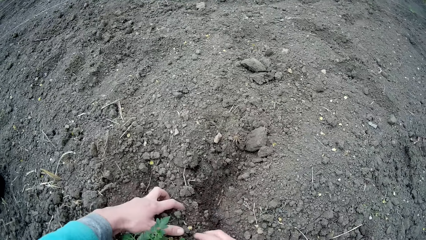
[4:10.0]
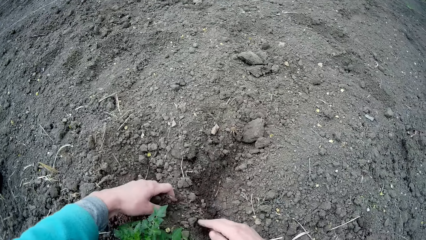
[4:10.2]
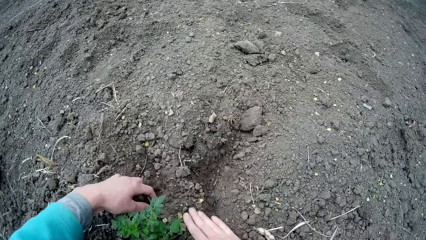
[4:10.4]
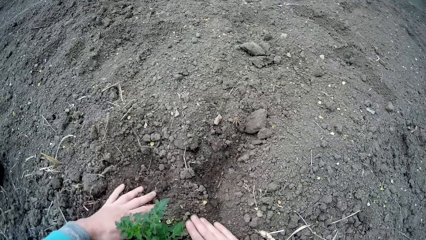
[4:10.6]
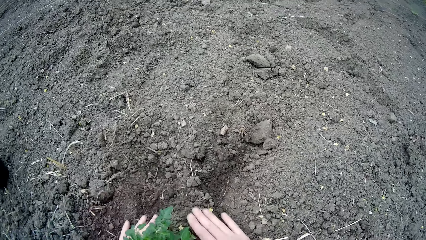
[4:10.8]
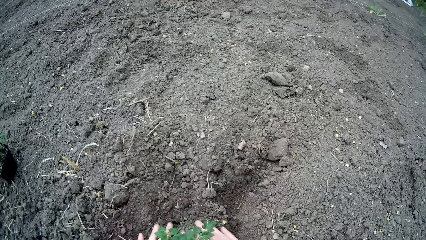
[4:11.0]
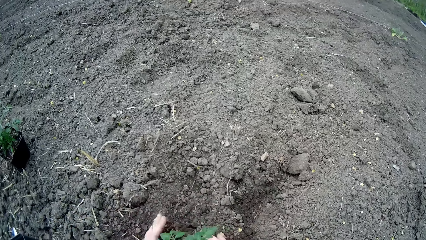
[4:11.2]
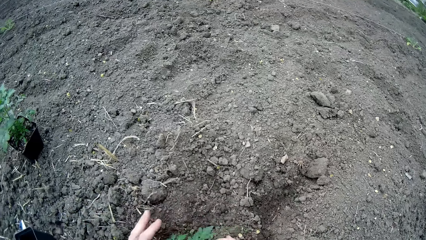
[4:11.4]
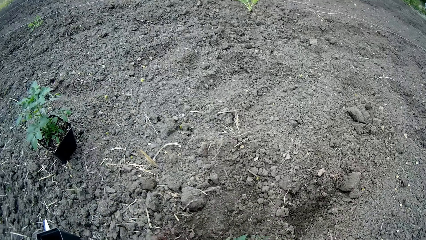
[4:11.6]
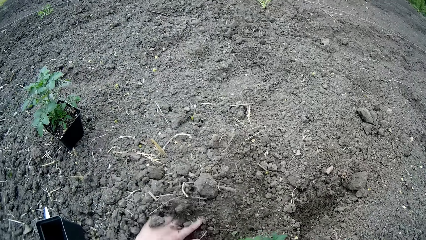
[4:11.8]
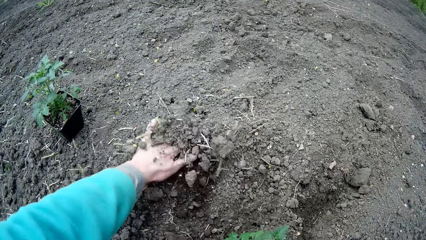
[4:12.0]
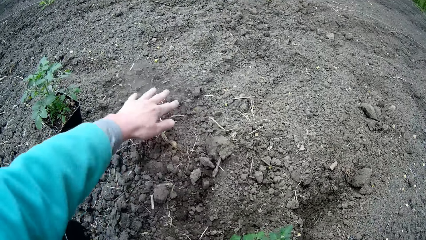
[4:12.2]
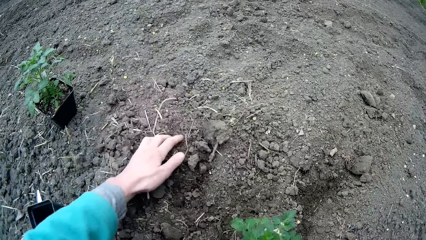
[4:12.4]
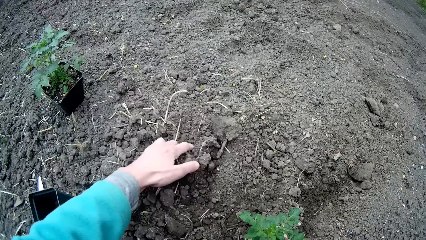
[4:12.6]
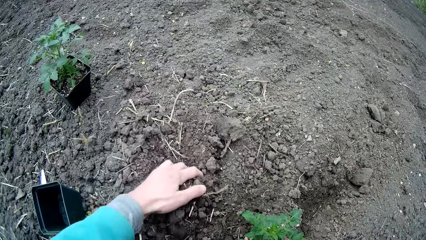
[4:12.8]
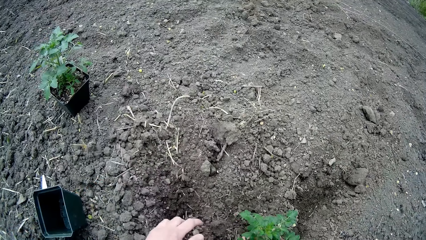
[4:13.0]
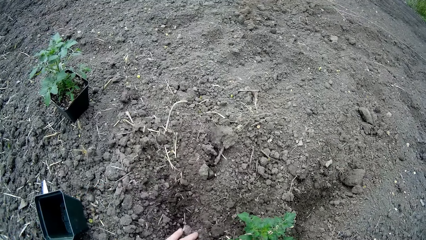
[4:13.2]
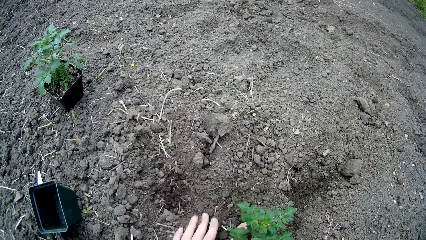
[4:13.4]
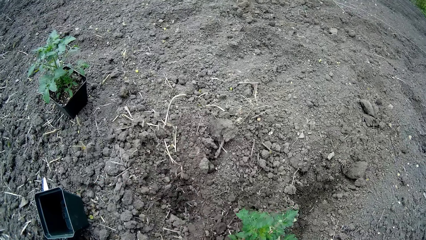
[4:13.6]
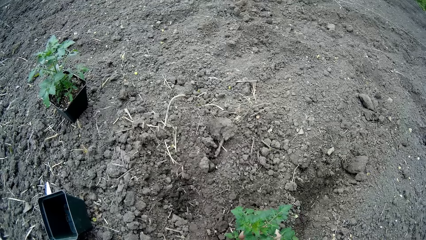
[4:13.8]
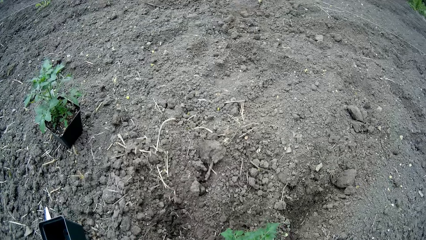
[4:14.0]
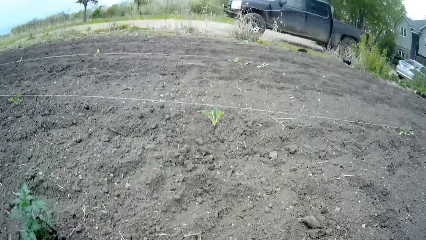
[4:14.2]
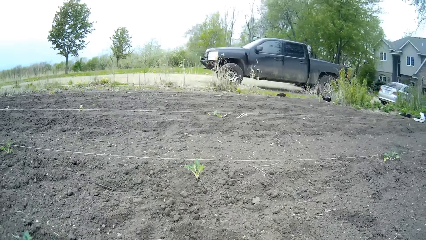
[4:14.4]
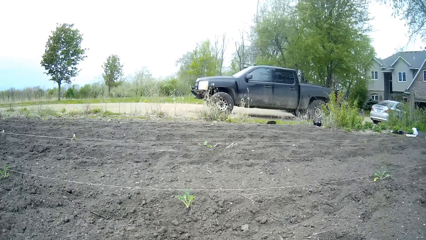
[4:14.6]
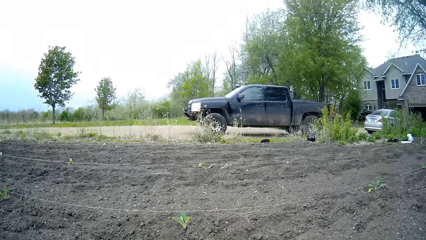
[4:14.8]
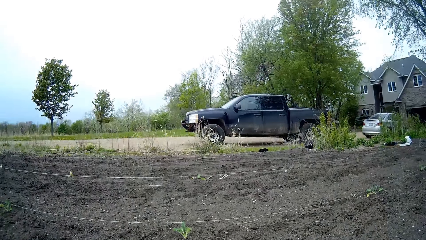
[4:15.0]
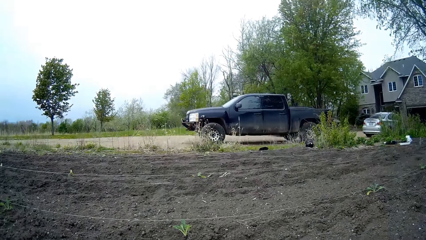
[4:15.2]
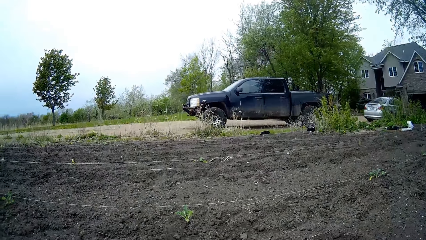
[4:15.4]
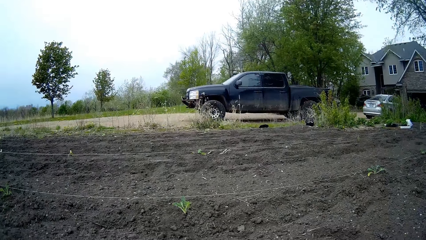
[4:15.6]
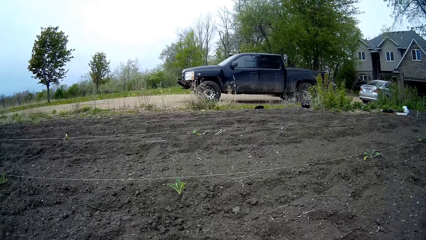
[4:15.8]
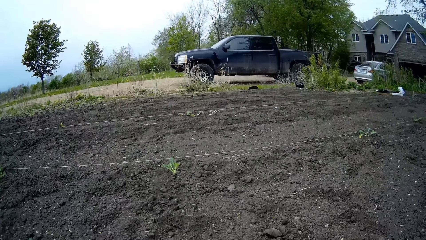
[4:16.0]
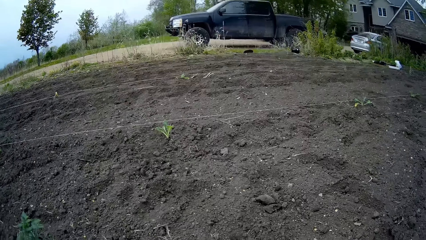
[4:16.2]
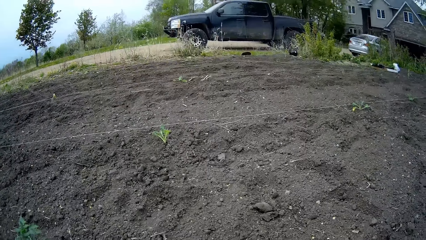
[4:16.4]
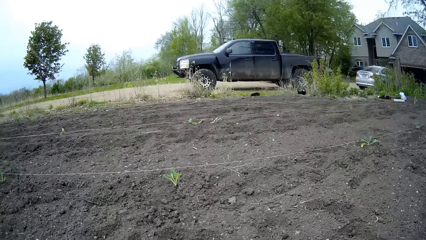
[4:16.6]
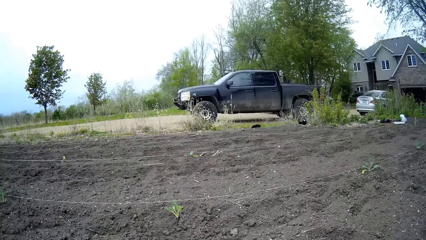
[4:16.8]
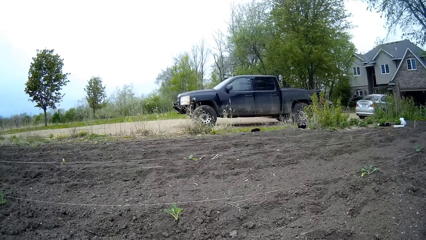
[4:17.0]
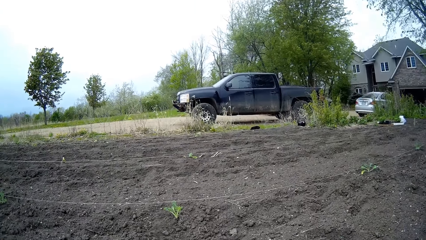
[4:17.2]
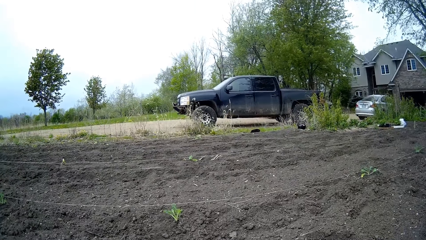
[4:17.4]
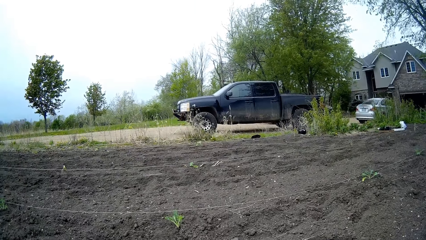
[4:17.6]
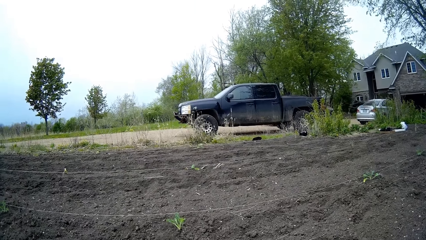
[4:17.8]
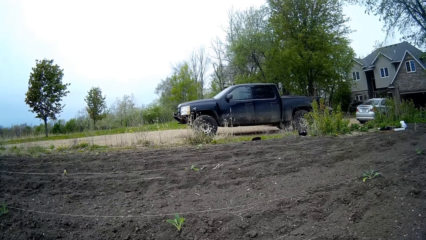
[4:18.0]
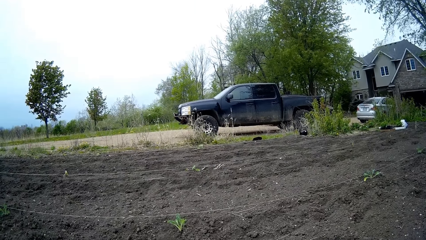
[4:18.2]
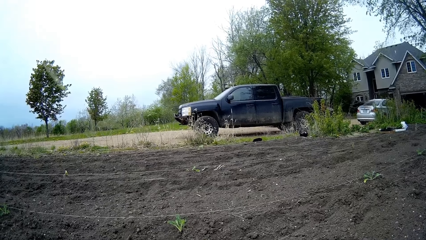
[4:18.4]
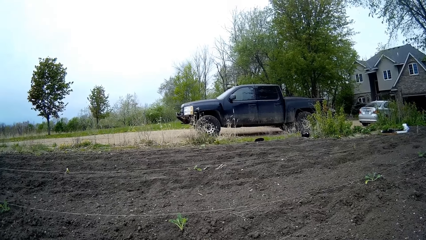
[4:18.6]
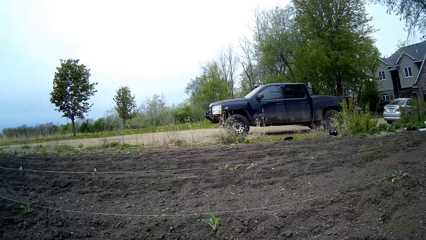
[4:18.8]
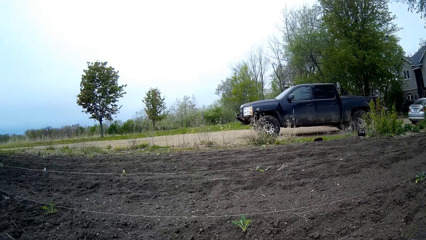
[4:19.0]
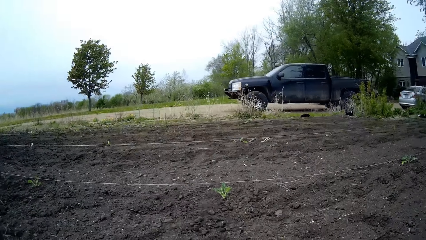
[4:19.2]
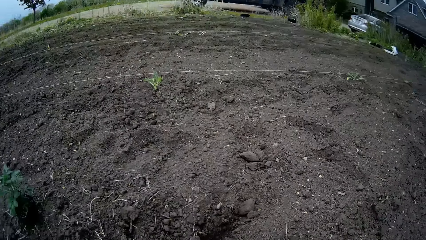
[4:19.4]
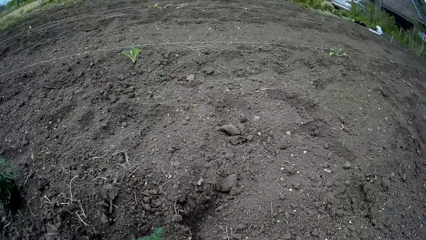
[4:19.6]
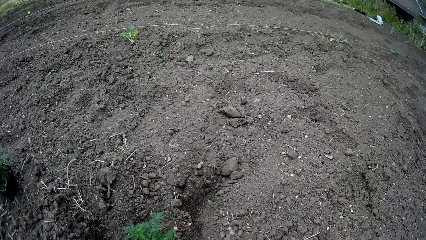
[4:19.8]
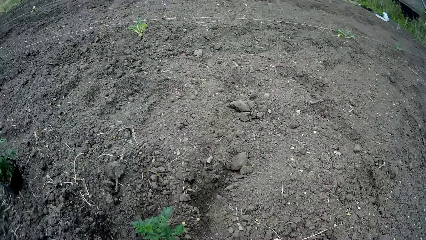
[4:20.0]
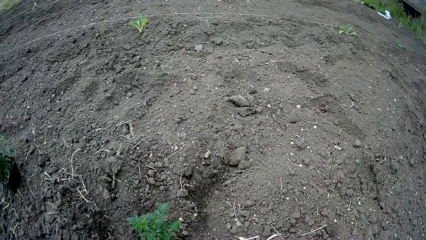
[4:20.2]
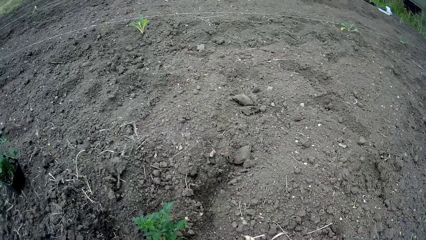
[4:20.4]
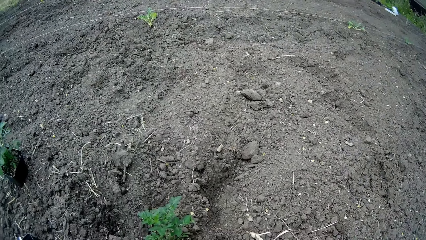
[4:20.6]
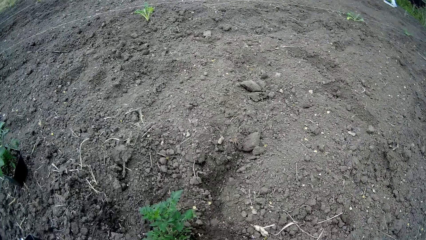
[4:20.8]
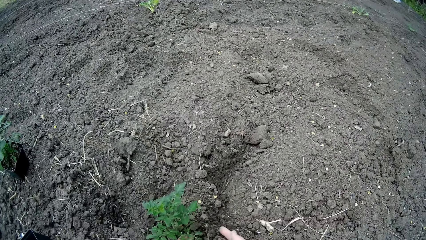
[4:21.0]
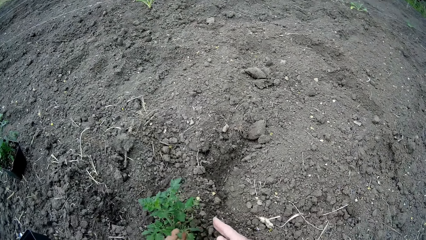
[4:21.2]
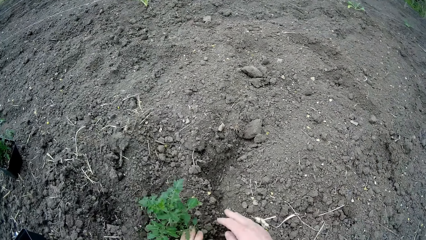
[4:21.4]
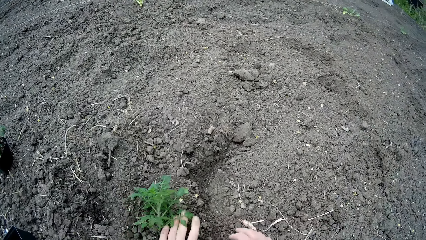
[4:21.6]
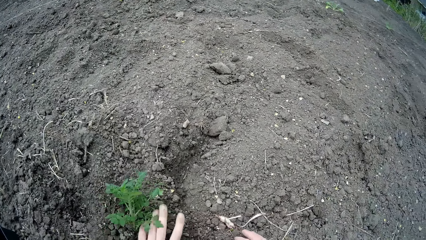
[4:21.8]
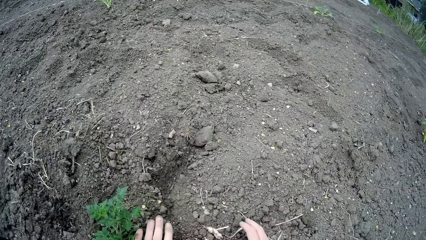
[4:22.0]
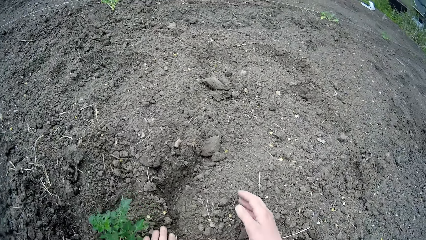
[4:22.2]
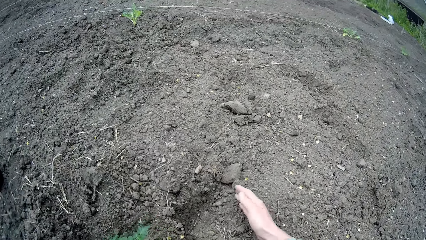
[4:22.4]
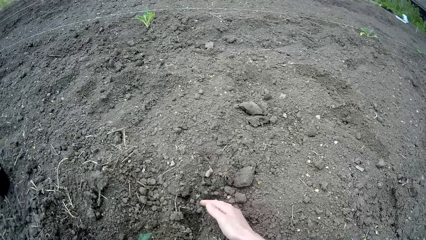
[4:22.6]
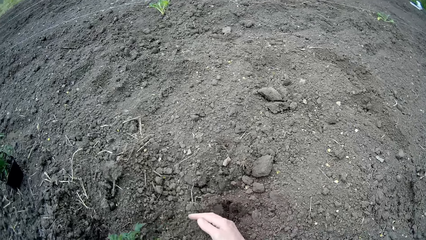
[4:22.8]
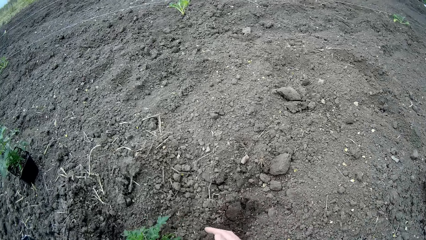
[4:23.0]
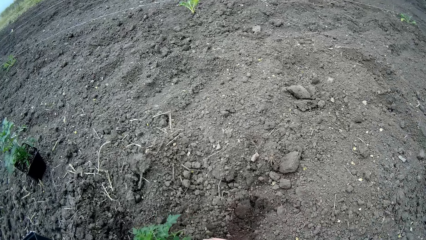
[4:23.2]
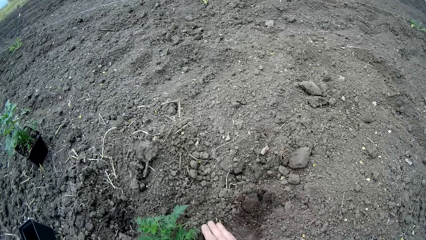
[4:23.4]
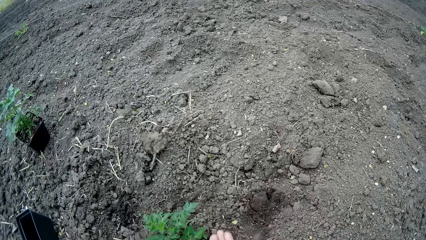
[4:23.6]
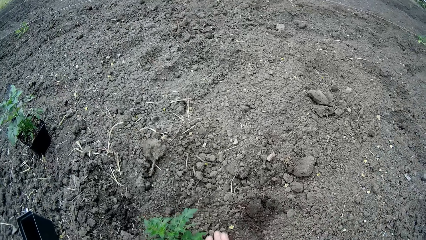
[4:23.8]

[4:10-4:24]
The camera wearer looks around. They plant the seedling.

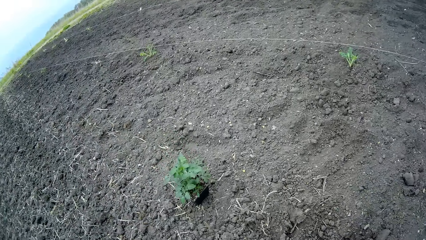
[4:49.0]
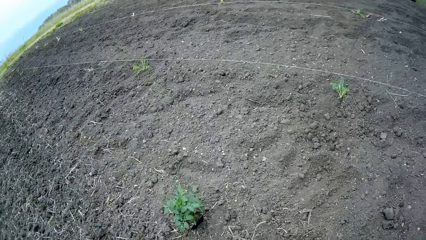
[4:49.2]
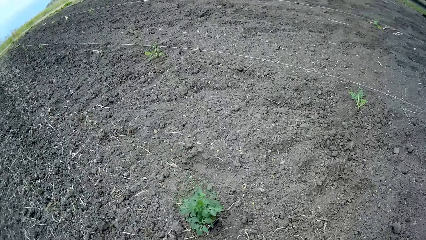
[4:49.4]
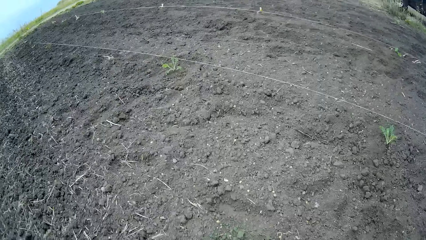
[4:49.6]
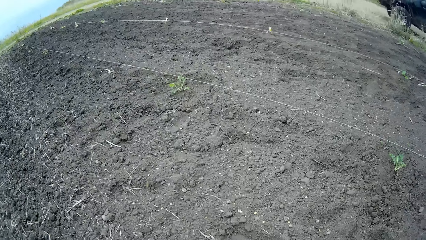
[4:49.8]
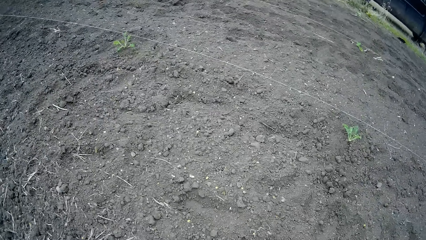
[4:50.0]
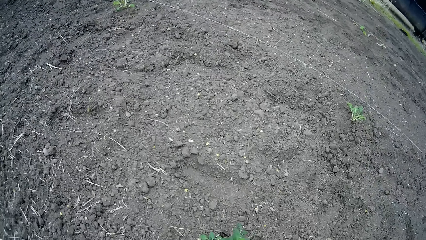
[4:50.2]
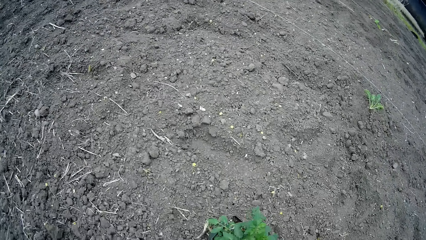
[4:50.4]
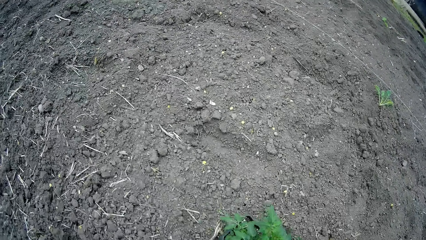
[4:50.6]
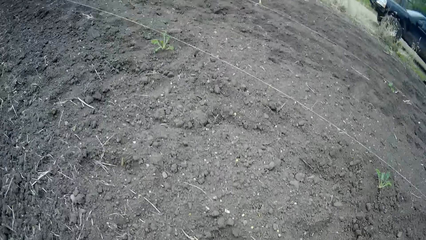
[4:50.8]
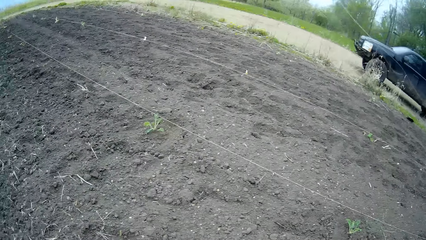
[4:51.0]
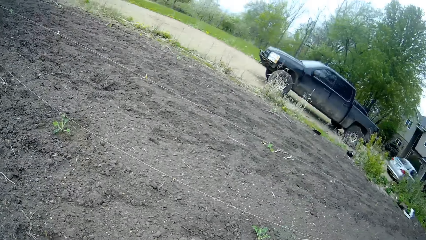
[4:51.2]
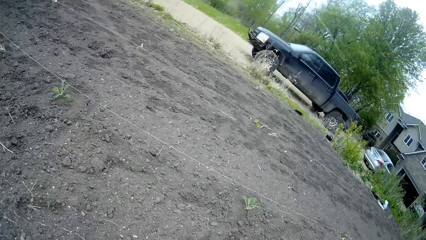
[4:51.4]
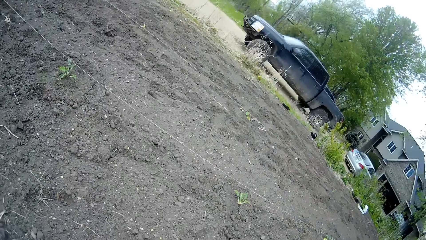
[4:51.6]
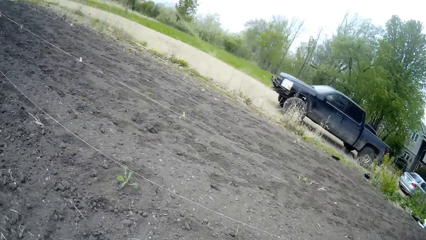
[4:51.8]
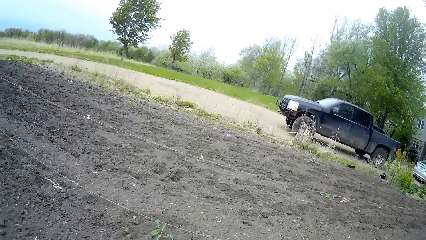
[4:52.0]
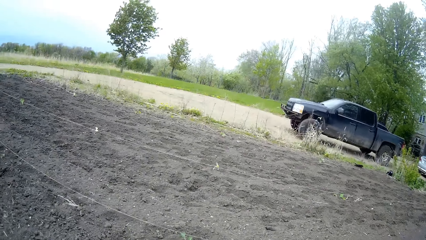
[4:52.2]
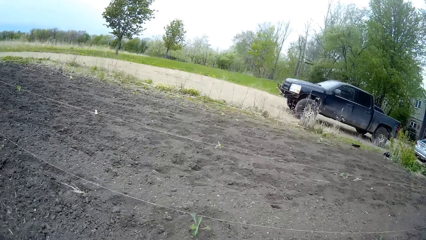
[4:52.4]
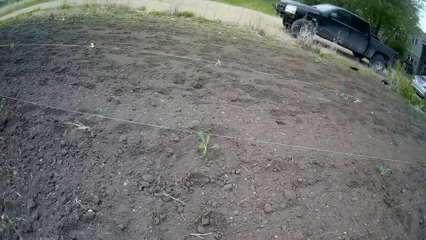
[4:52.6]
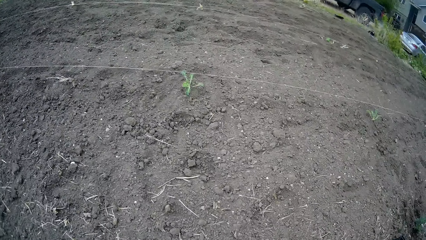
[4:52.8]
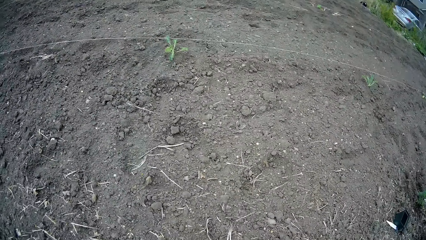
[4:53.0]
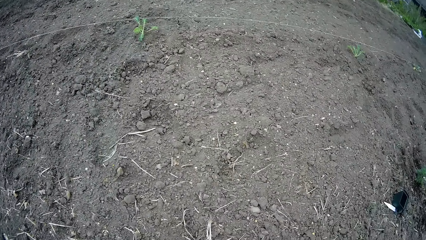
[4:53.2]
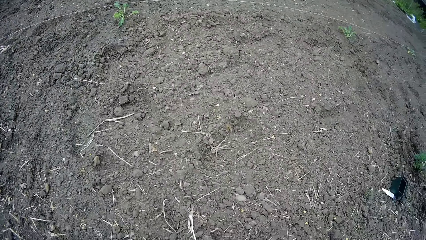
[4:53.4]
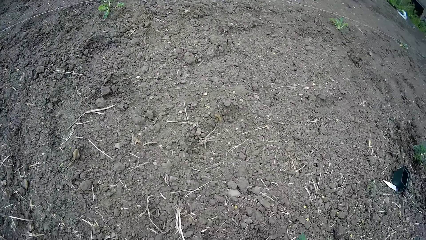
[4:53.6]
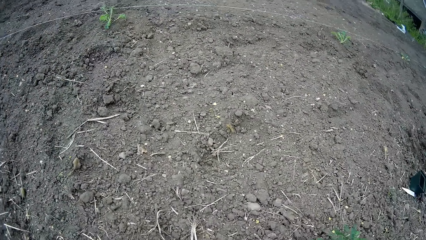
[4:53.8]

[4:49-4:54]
The camera wearer carries a plant pot from the ground. They move around.
